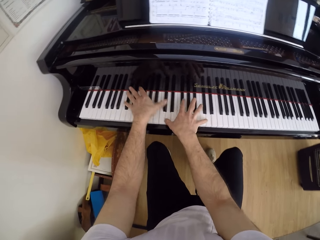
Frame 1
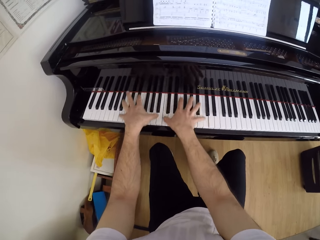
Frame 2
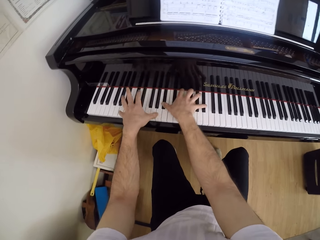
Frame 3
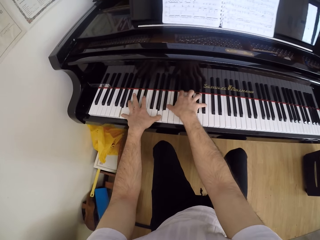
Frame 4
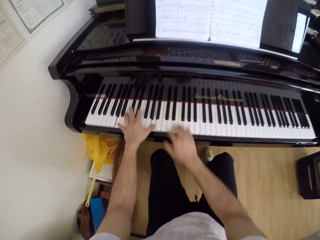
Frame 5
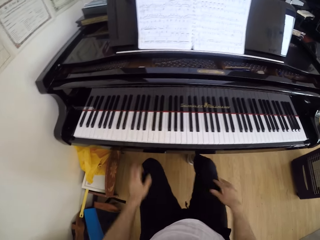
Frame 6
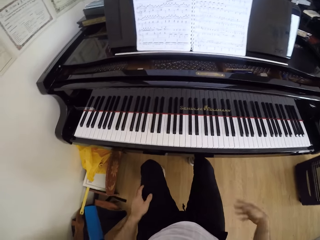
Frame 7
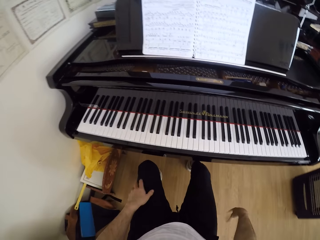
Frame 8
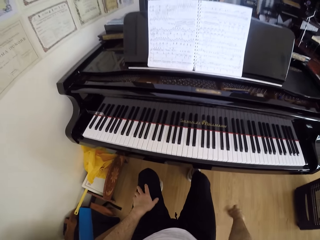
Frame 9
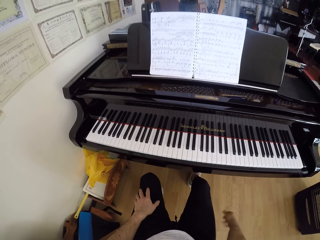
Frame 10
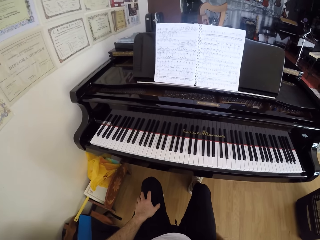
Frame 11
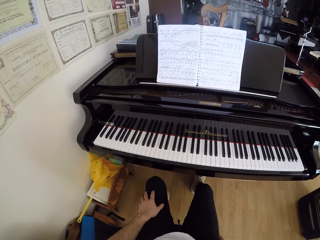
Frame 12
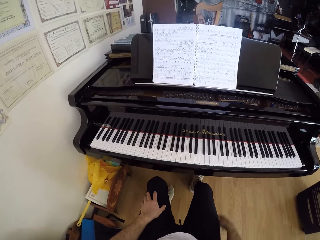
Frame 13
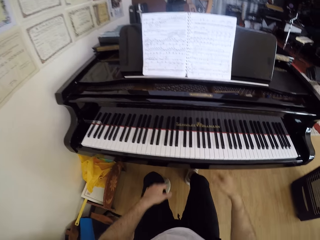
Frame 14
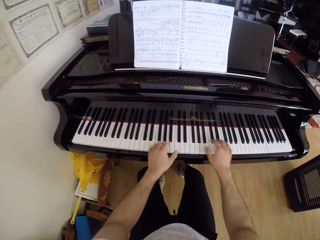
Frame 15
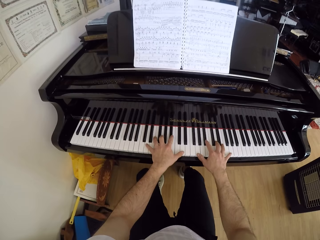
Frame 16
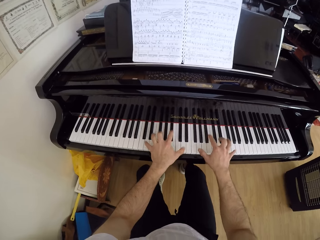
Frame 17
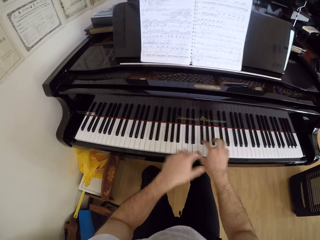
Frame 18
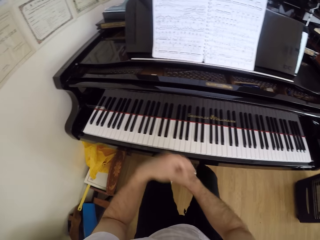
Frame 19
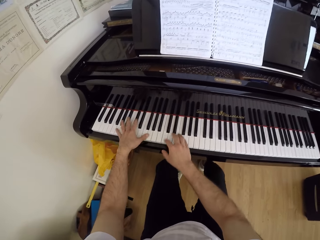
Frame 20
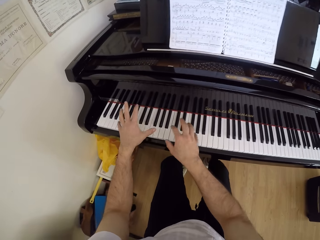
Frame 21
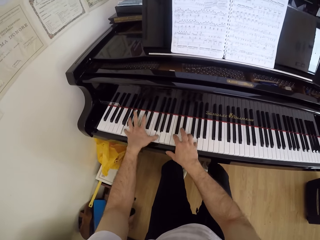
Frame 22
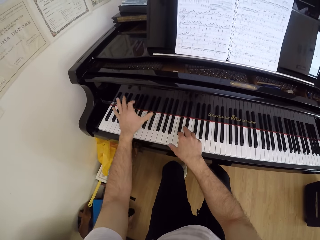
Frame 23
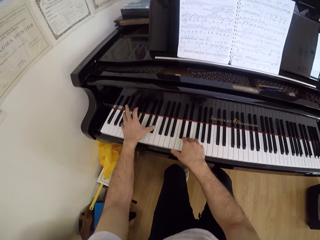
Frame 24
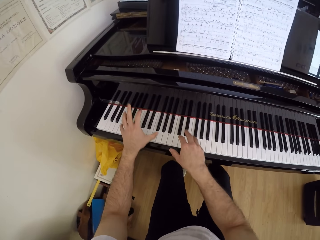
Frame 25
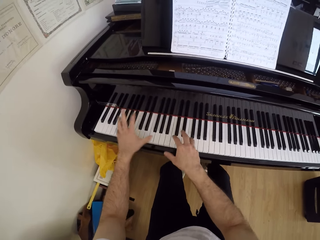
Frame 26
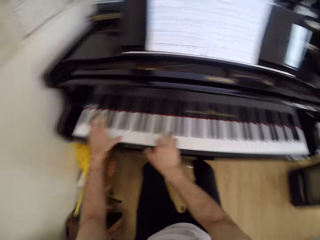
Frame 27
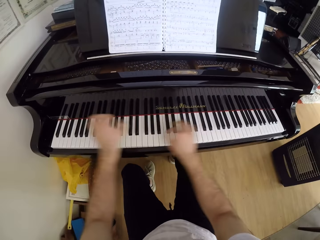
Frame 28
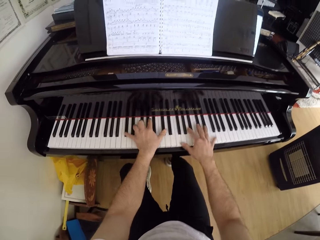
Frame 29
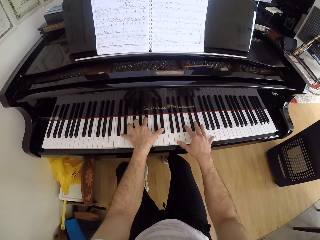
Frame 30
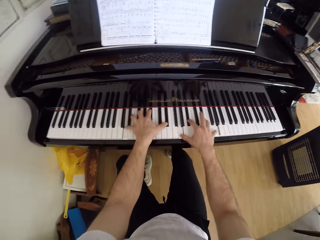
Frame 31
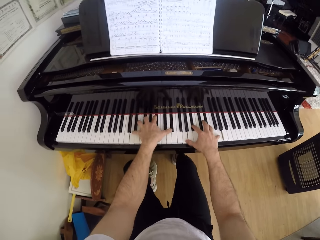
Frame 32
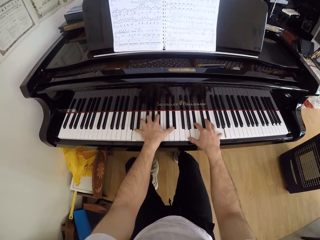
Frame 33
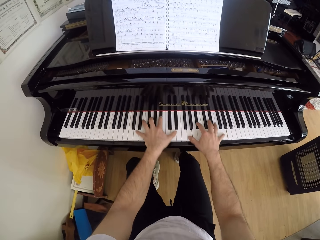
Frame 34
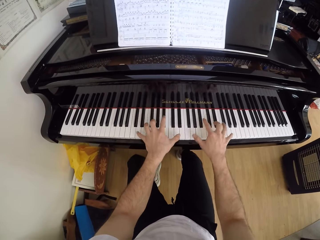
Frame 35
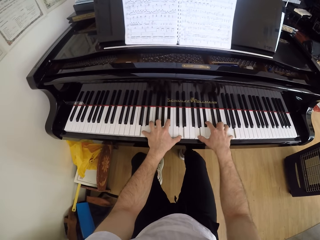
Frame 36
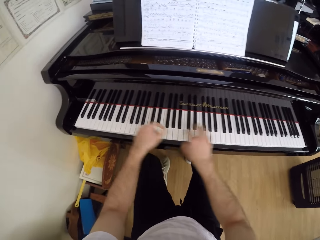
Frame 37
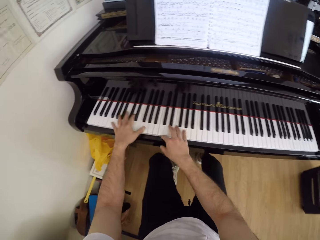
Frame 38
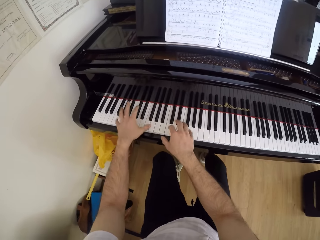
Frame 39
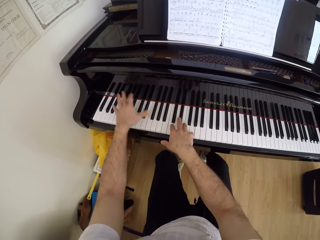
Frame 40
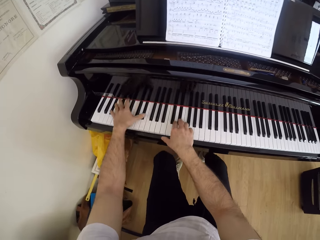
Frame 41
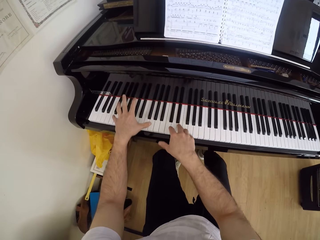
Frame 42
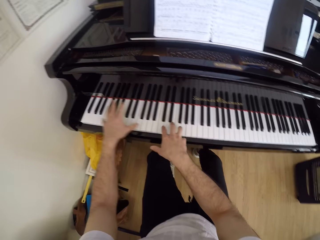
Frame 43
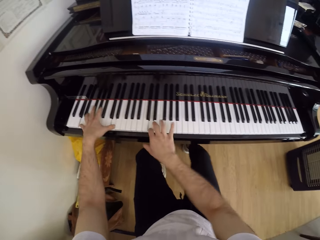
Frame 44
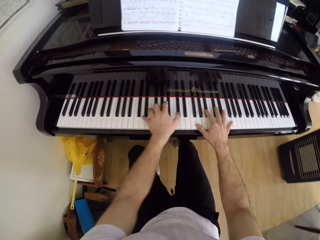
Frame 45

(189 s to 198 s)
The camera wearer stops playing the piano. They play the piano.

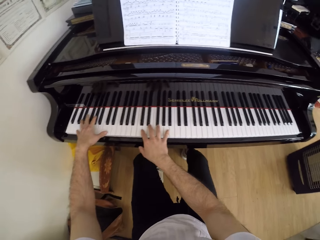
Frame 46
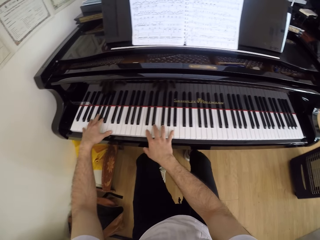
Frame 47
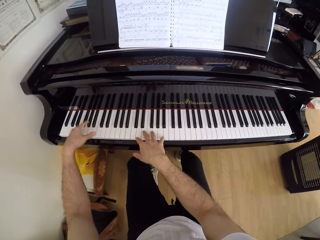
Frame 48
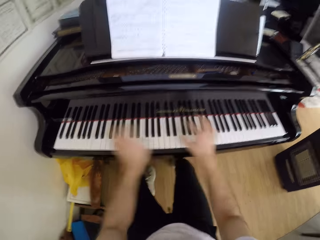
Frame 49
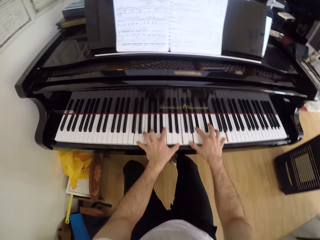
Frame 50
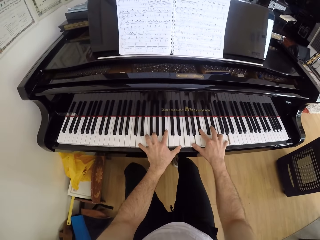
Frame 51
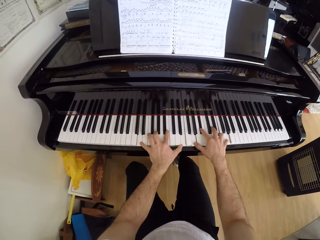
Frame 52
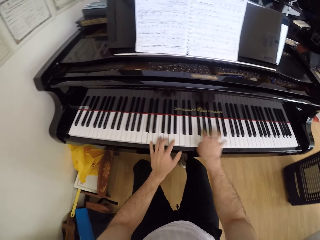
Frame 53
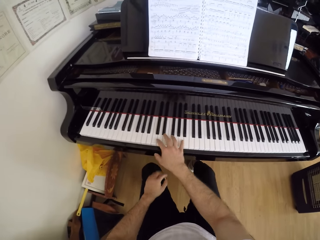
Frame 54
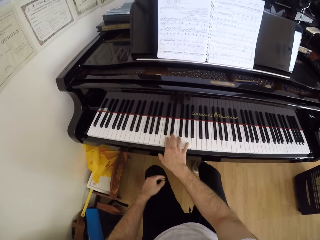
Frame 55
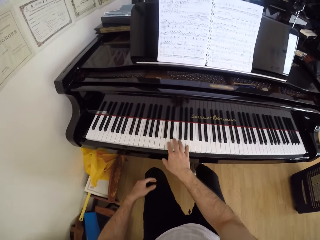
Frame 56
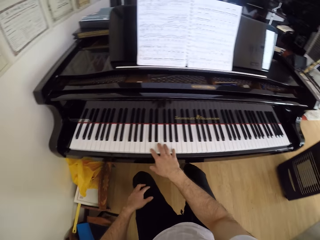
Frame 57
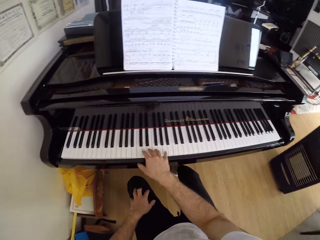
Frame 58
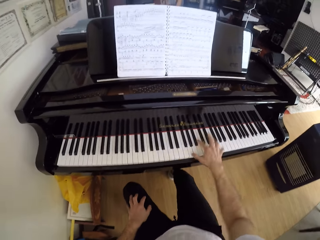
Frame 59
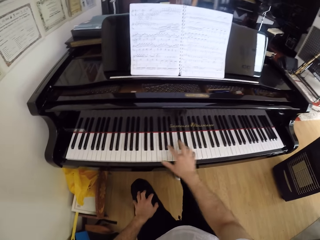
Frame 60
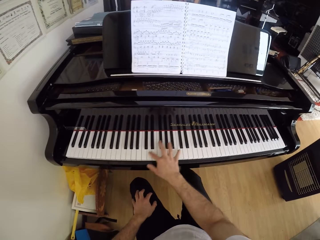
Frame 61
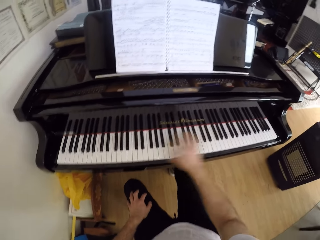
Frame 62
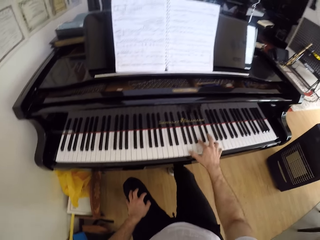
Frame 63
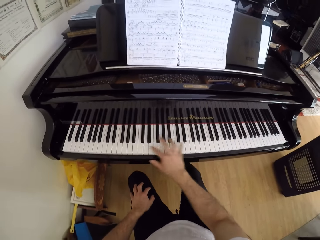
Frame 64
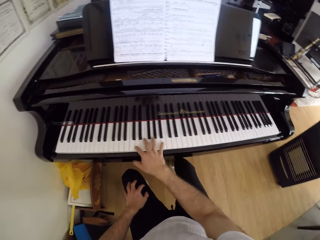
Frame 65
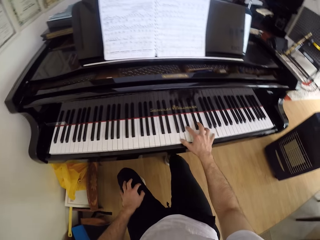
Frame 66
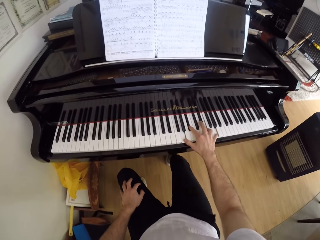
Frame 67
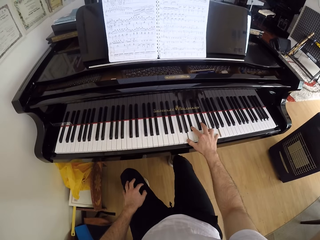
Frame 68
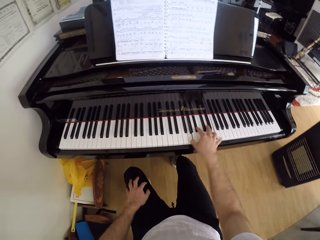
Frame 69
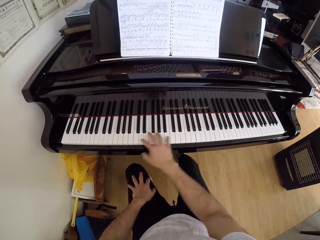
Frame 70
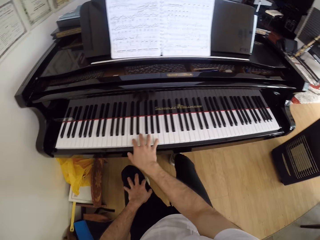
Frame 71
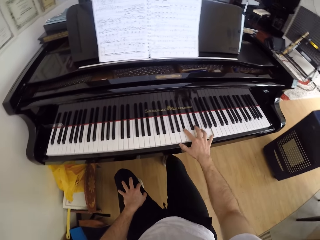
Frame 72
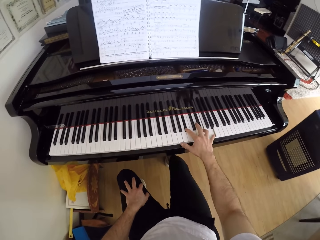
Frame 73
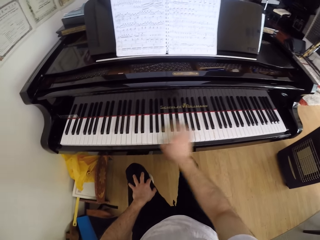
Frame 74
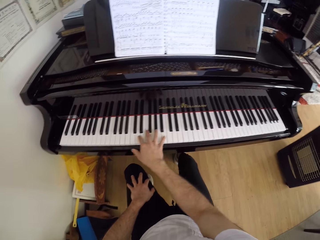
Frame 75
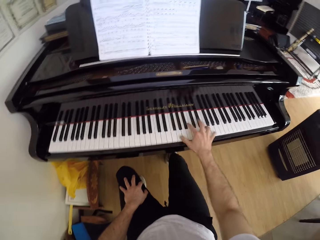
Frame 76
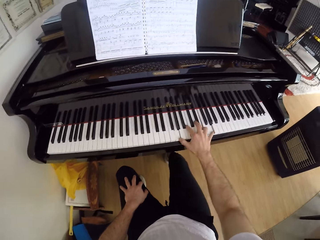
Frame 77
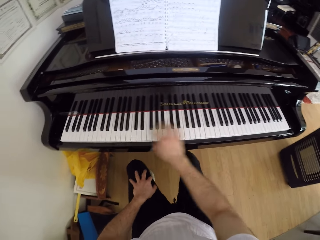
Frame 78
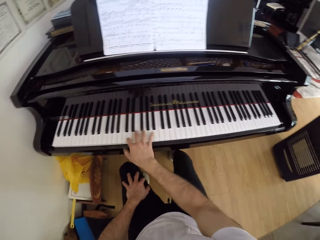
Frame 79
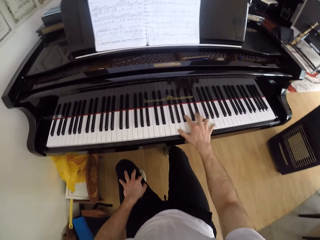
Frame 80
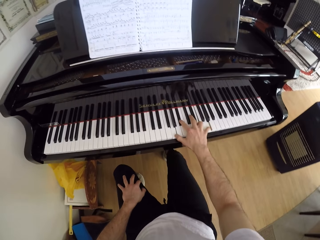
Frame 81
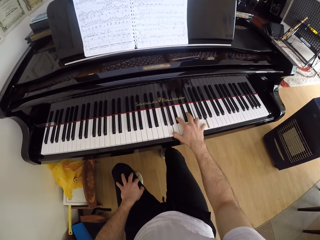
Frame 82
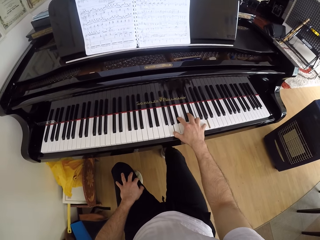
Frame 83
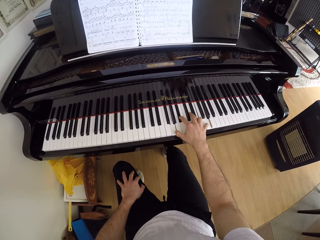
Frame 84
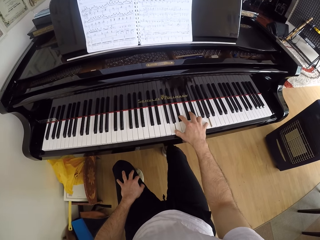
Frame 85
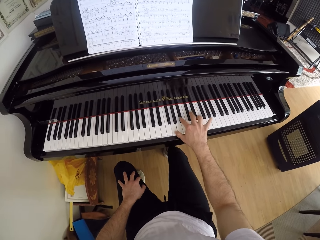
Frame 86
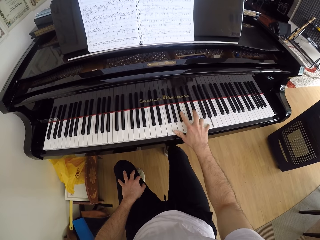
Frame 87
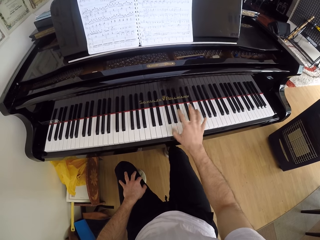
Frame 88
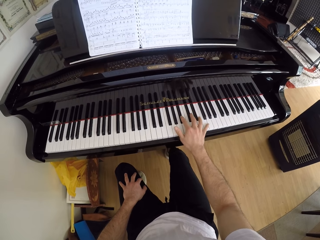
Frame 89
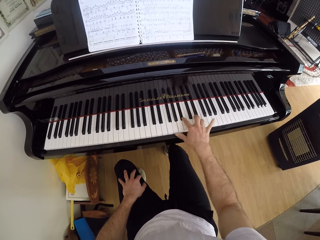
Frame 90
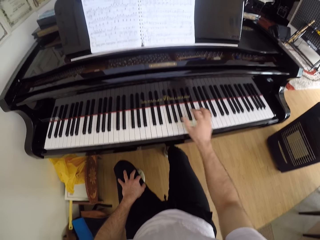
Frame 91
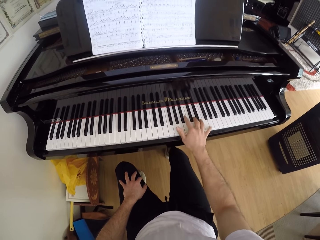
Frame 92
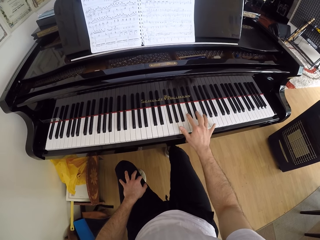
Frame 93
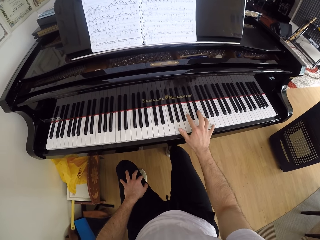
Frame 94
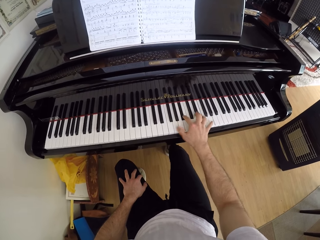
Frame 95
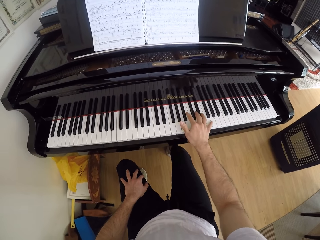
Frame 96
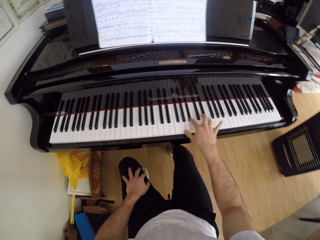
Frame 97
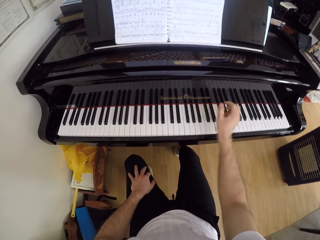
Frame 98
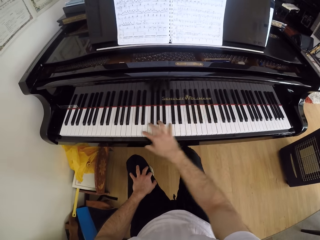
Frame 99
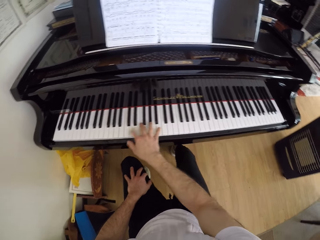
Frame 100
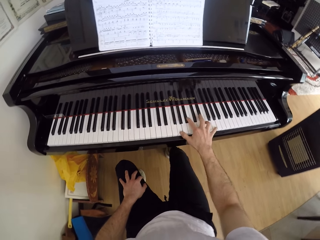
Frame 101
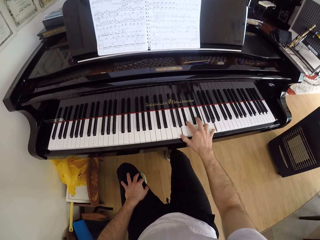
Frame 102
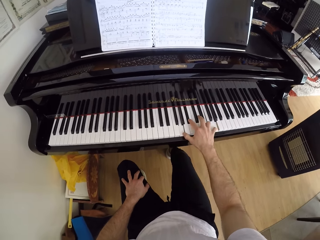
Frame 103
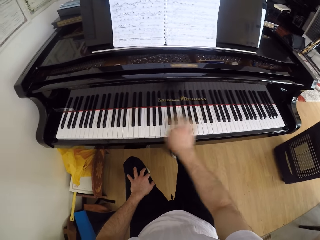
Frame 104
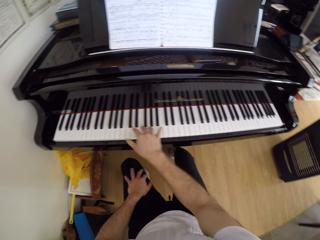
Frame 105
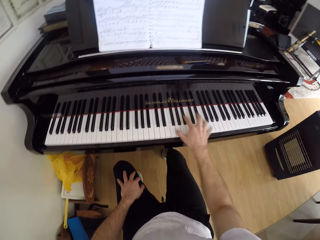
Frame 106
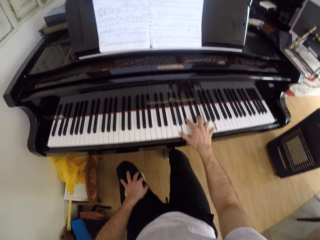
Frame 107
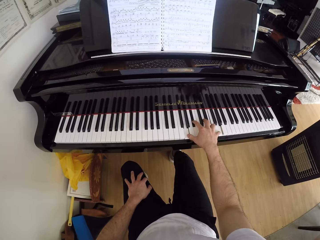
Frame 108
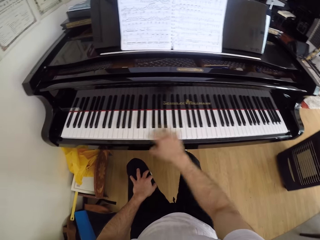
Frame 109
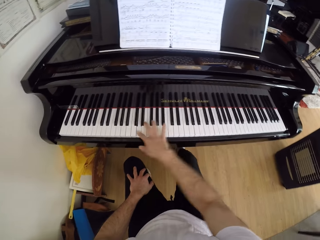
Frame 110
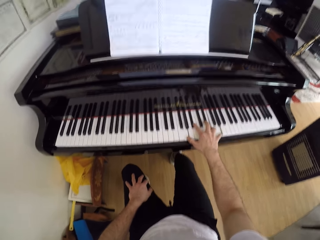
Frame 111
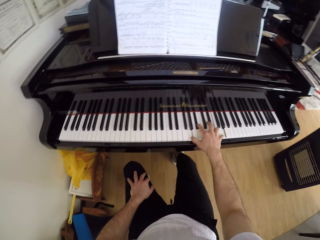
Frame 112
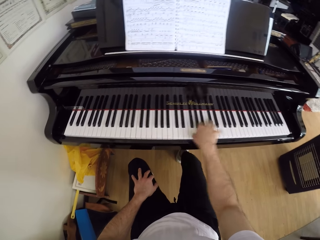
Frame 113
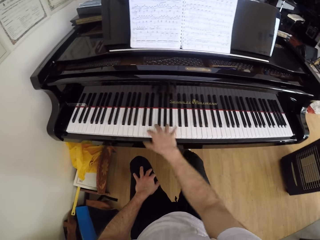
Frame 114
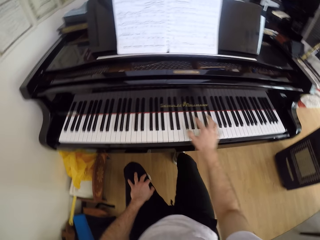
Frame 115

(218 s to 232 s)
The camera wearer plays the piano with his right hand.
